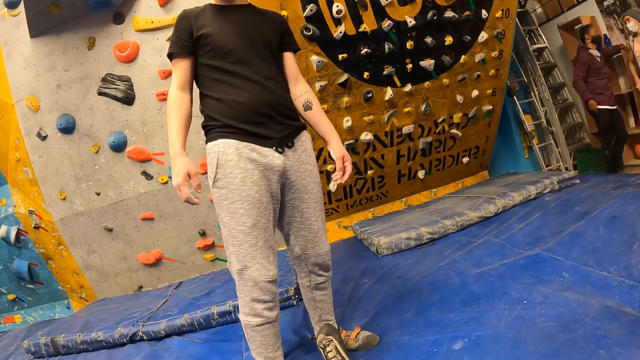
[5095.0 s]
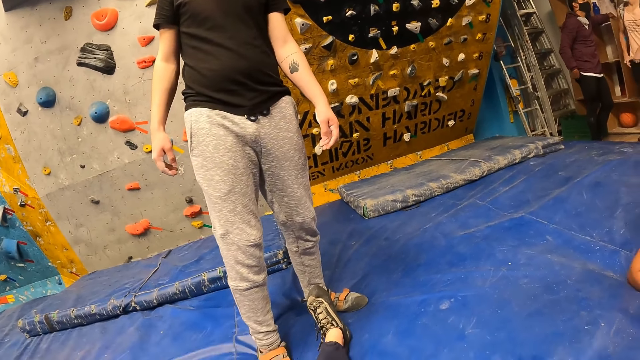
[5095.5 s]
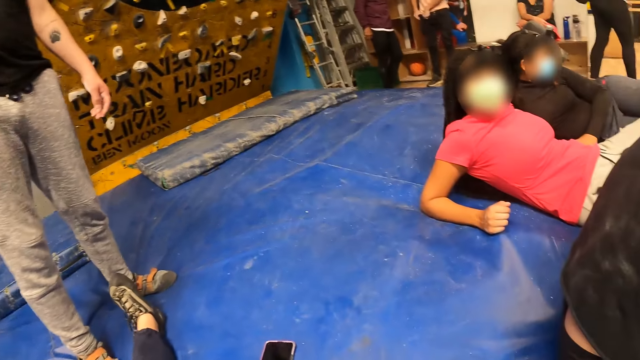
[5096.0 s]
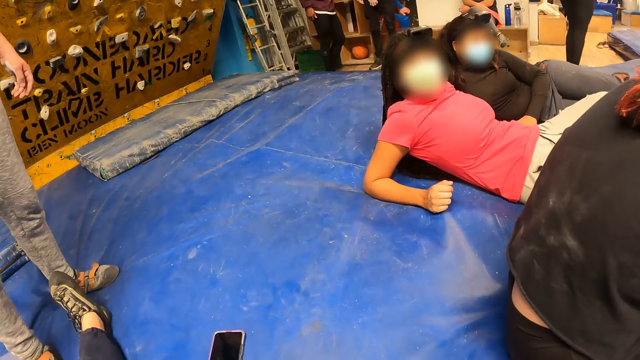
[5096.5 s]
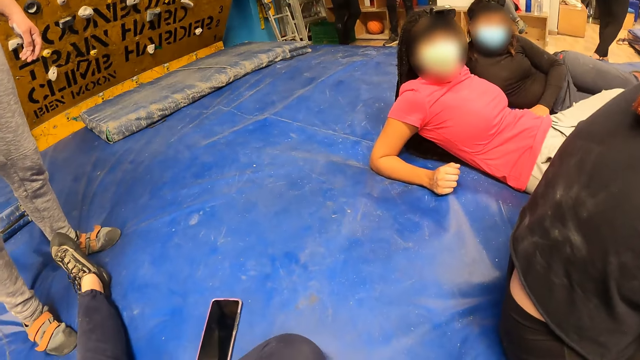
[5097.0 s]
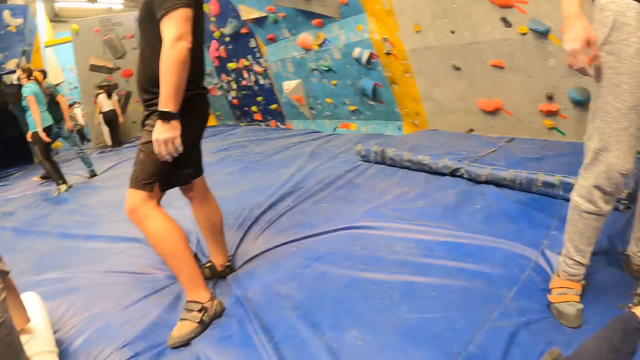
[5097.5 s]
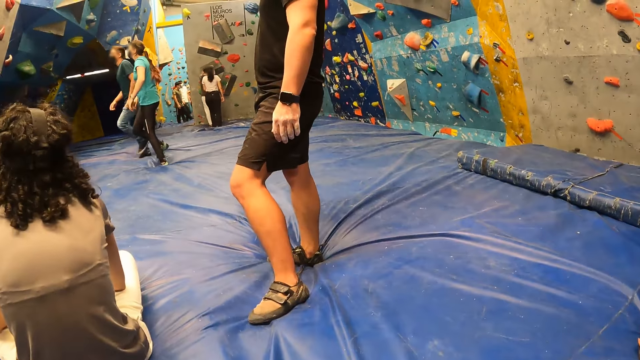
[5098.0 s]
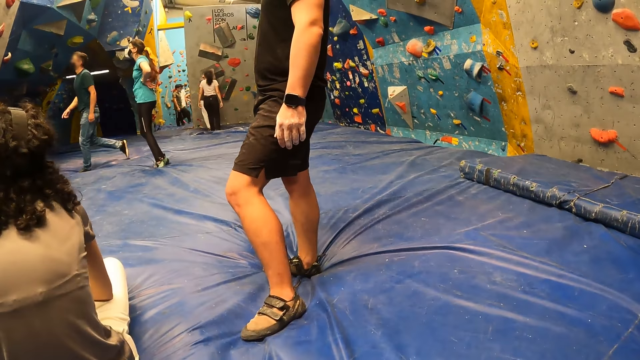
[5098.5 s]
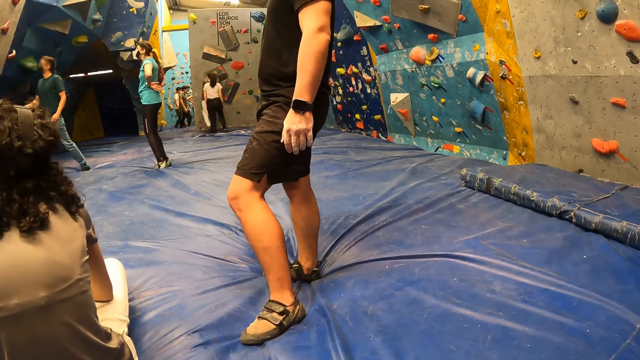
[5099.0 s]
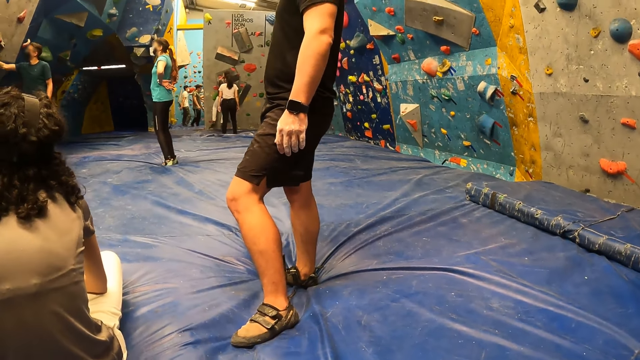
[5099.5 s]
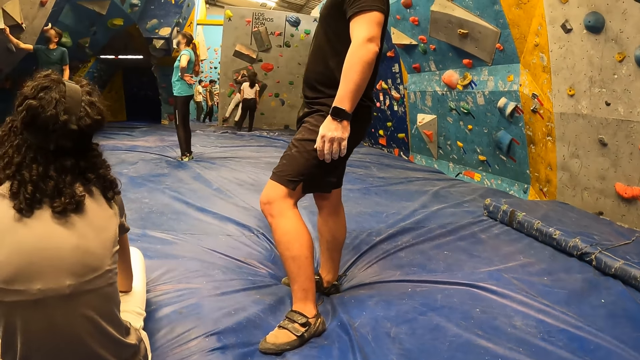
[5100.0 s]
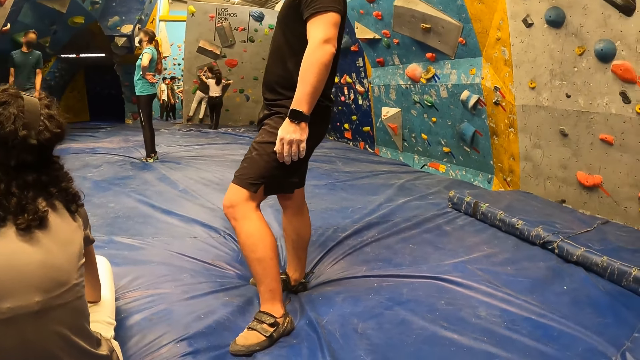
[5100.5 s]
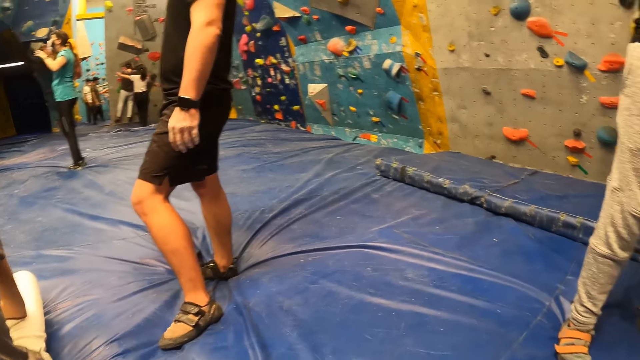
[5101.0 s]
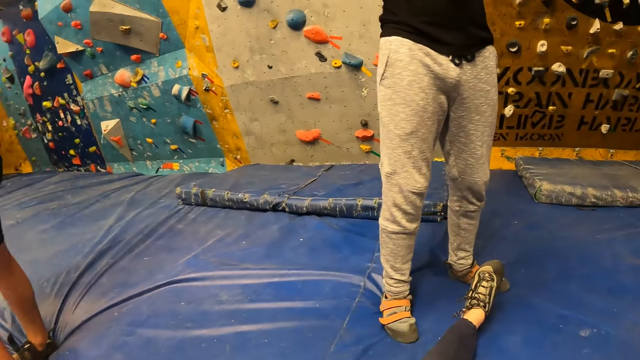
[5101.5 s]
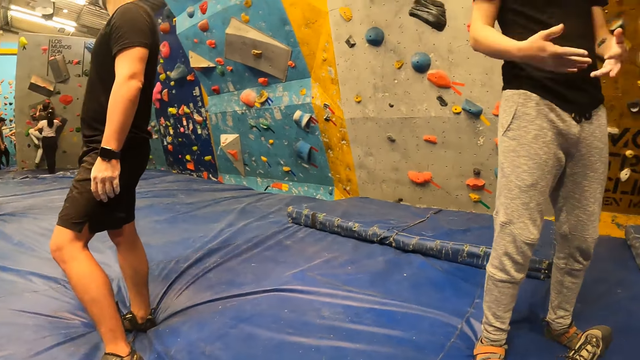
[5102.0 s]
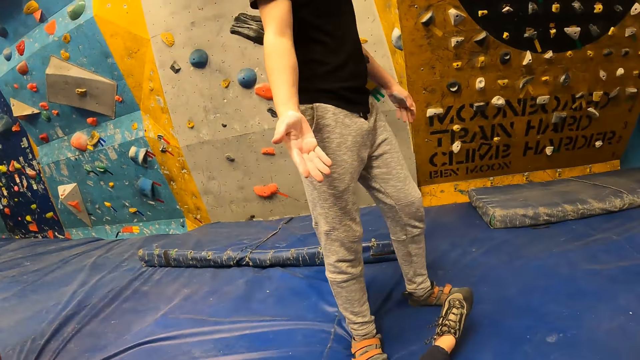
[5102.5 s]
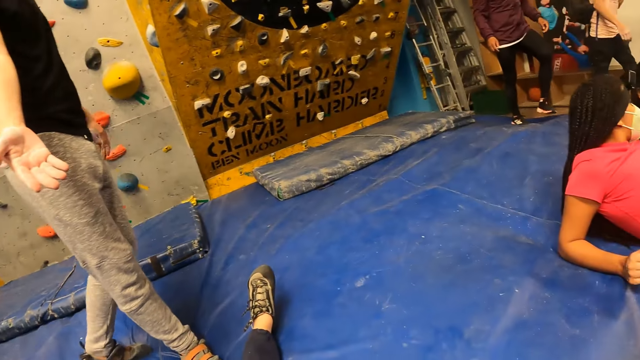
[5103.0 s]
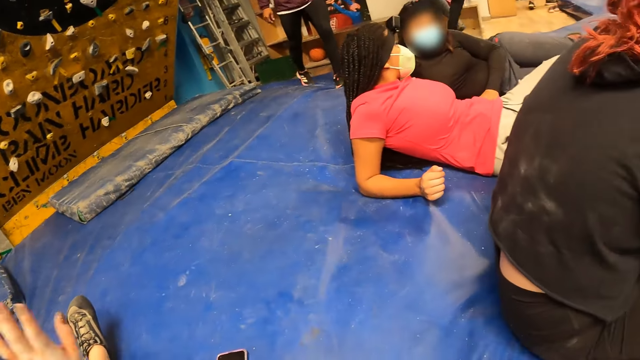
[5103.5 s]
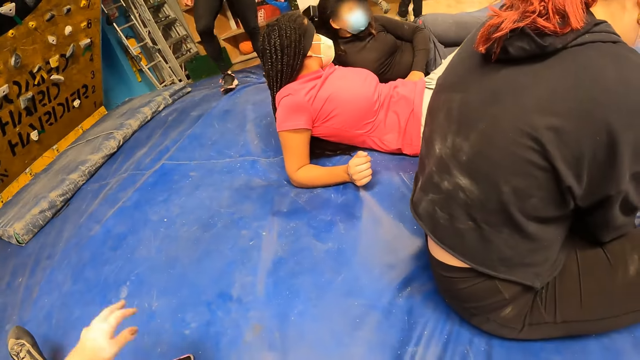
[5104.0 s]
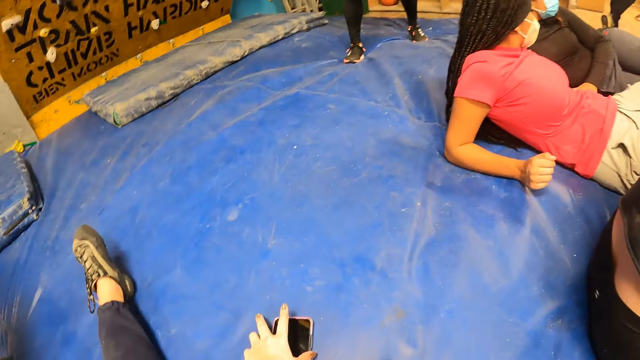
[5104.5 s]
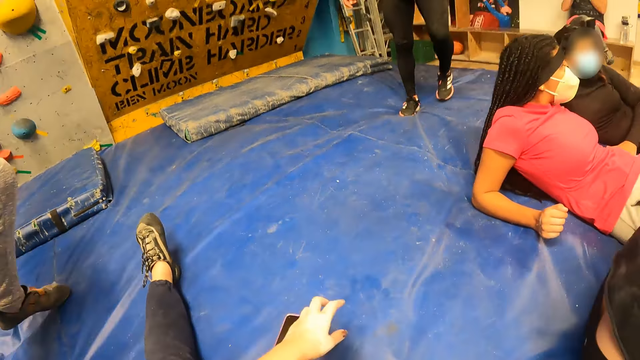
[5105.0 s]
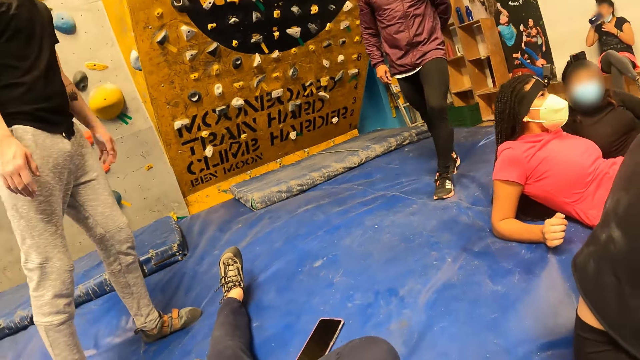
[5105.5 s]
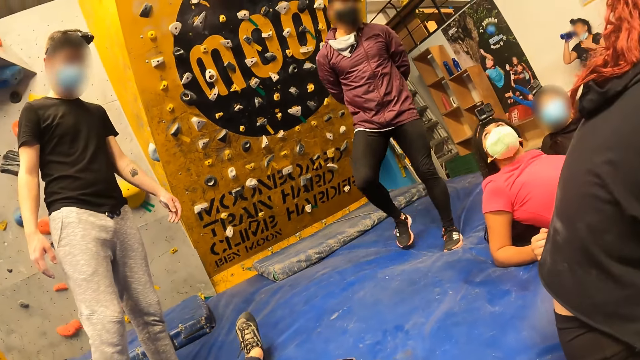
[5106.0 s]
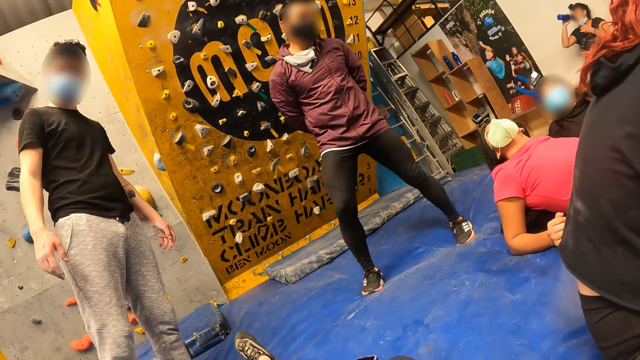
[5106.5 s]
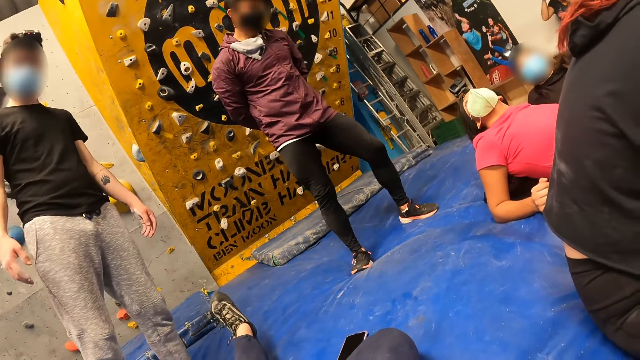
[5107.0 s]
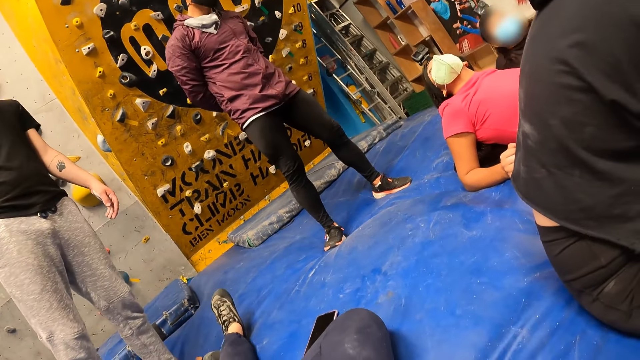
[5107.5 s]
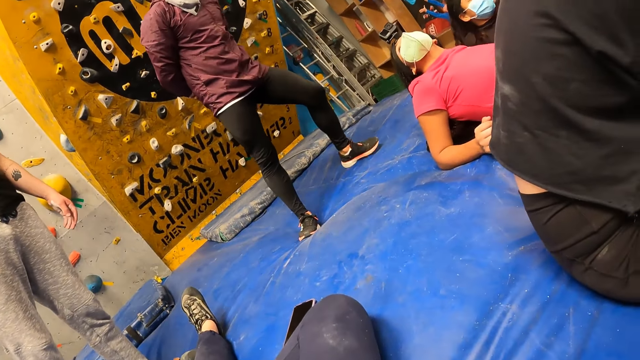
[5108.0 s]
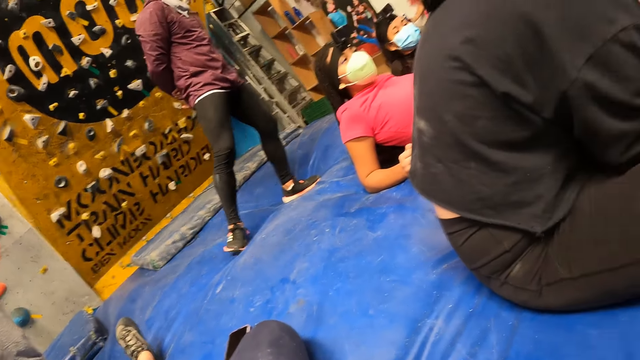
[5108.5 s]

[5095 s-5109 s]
A man touches the bouldering wall with his right hand. Another man stretches his right hand. The camera wearer touches the phone with her left hand.

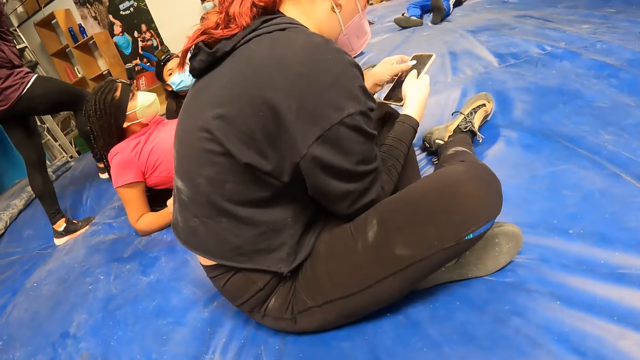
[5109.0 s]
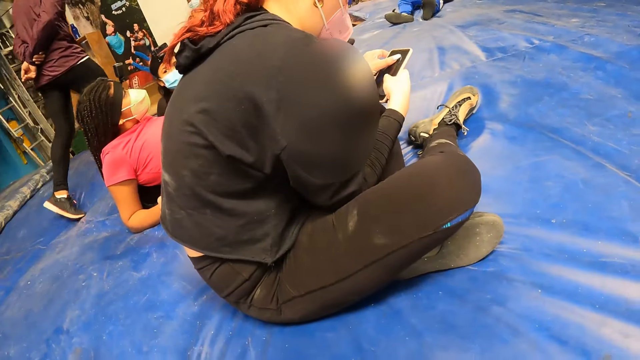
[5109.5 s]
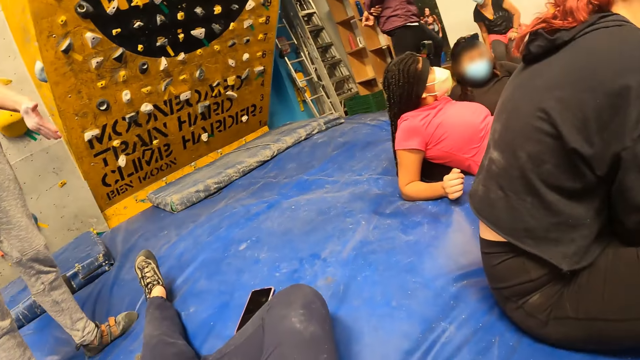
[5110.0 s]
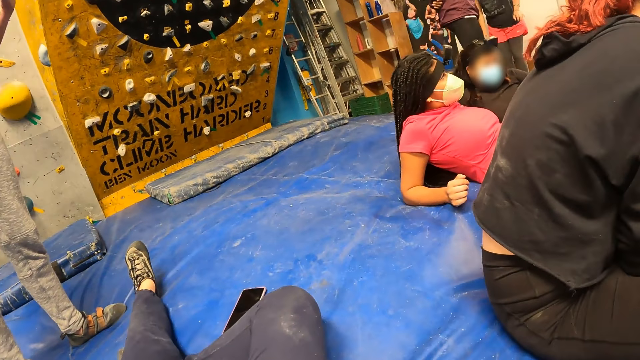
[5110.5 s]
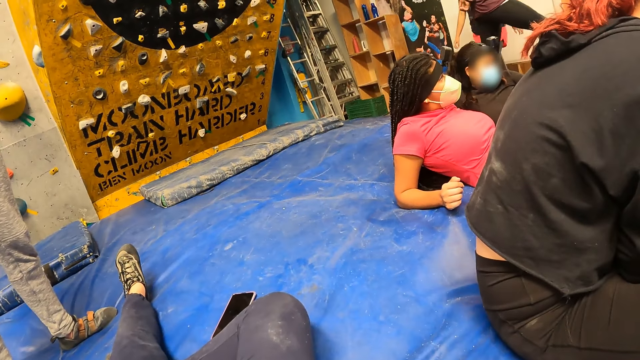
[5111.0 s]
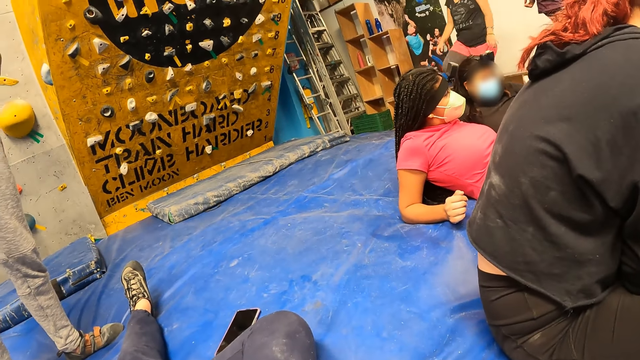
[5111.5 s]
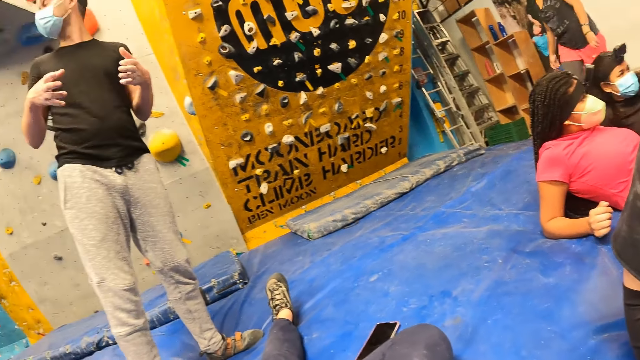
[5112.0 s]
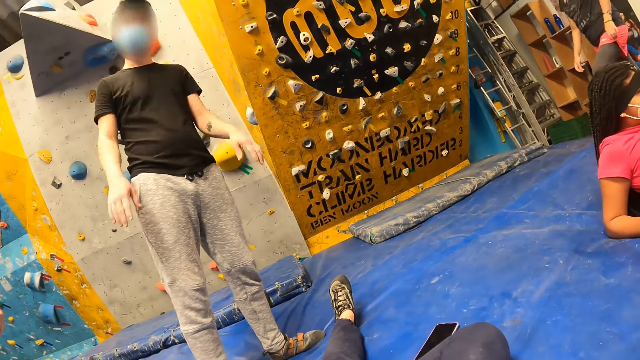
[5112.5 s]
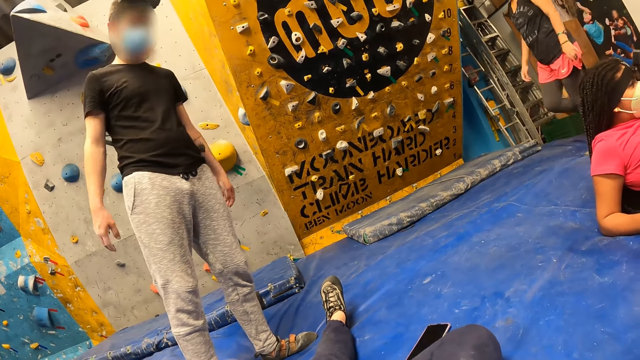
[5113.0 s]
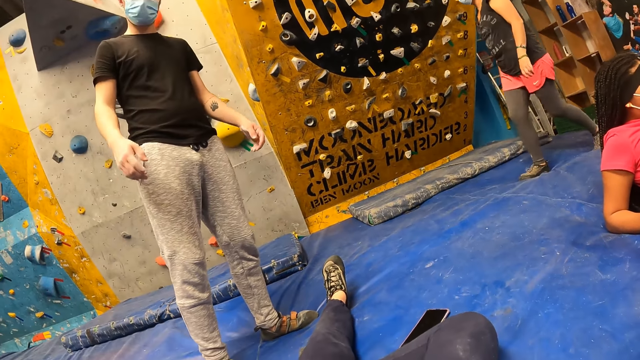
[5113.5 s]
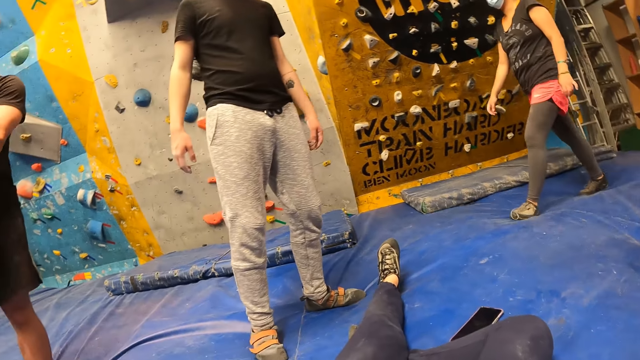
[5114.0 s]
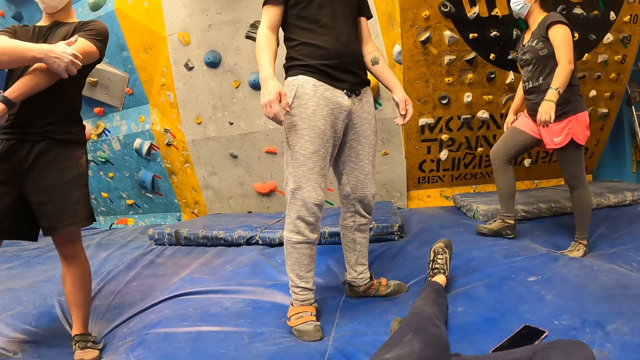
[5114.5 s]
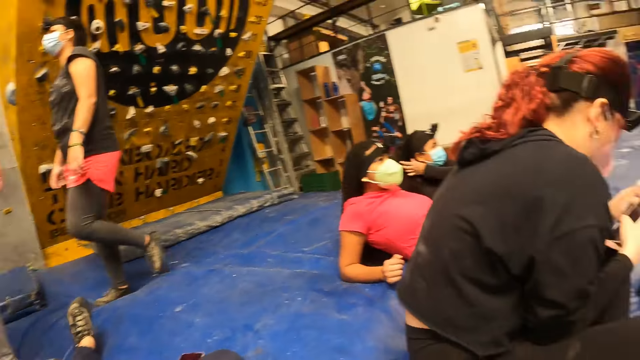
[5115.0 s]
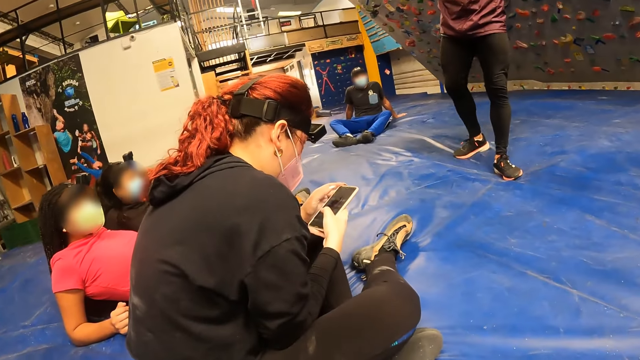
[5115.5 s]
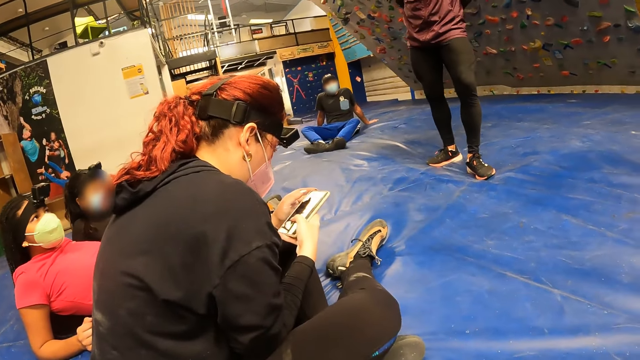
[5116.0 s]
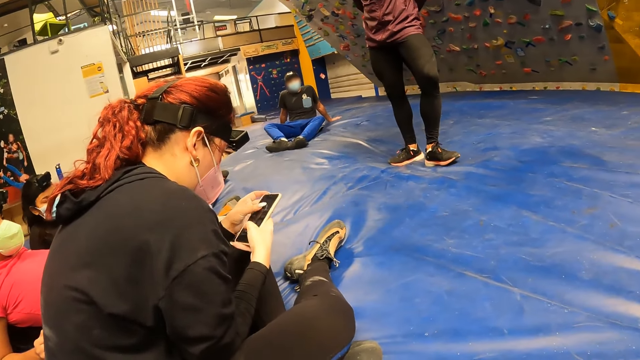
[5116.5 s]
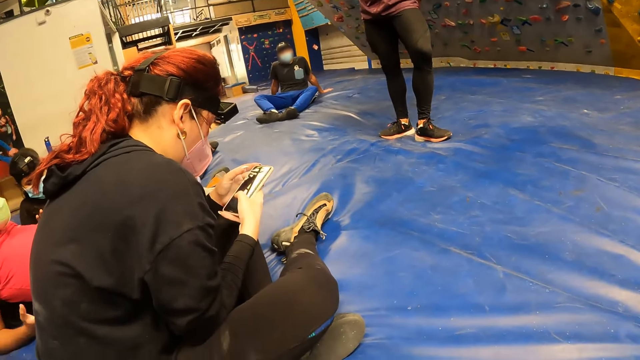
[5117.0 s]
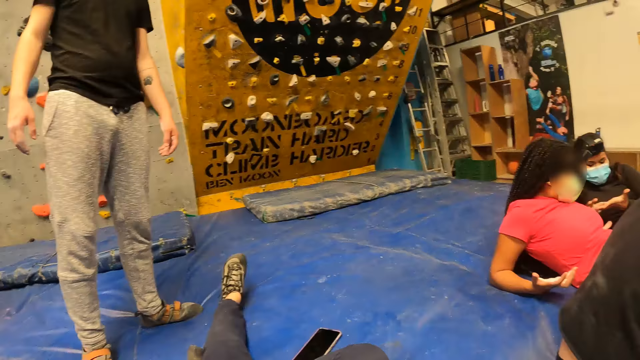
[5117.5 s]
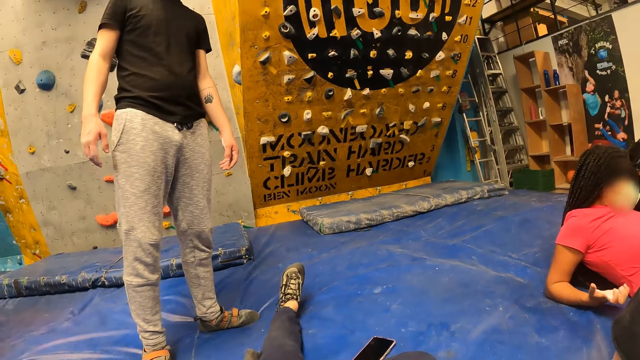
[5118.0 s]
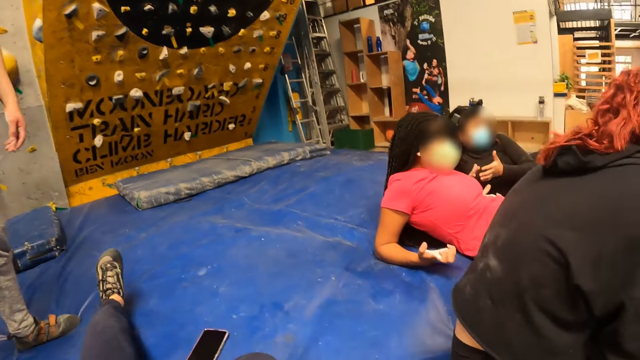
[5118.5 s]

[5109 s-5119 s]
The man scratches his arm with his right hand.
